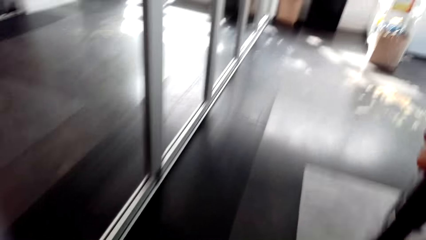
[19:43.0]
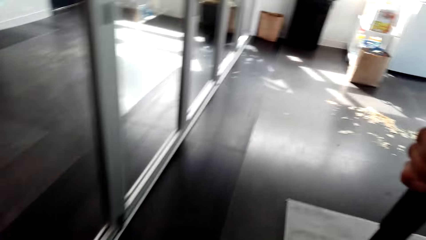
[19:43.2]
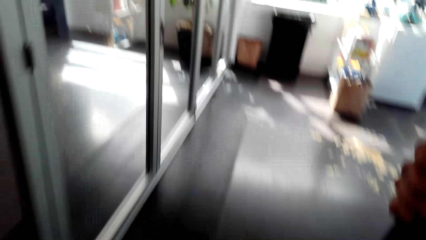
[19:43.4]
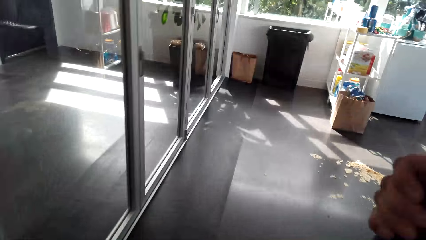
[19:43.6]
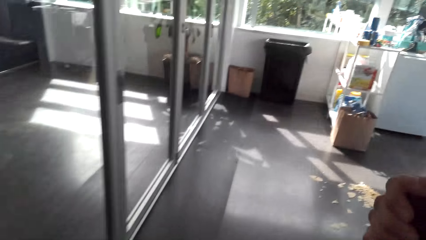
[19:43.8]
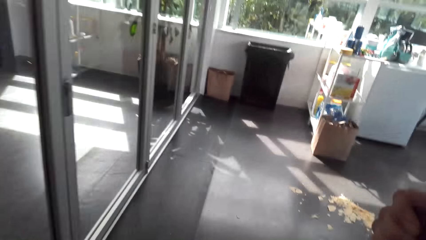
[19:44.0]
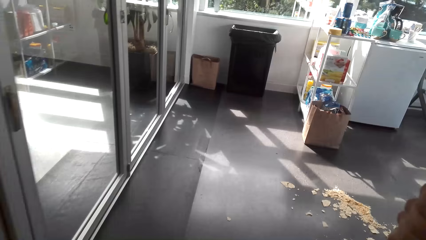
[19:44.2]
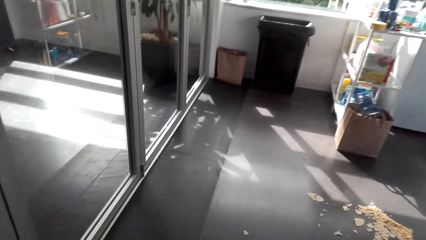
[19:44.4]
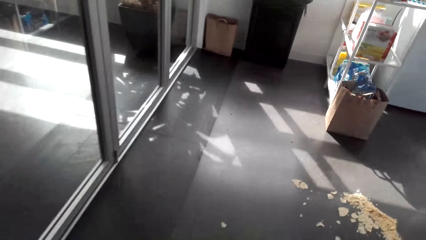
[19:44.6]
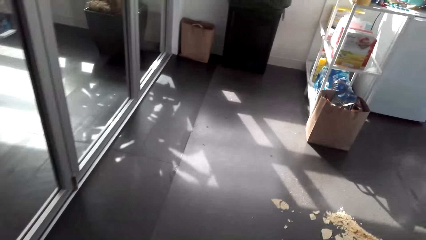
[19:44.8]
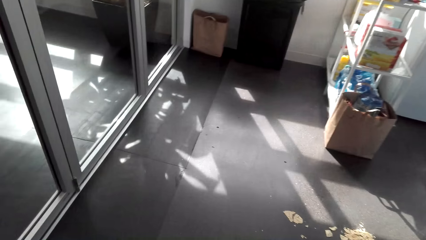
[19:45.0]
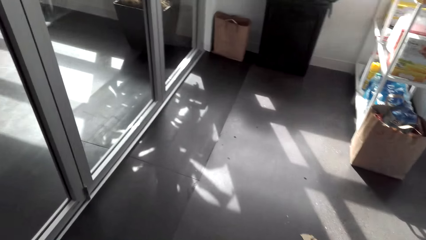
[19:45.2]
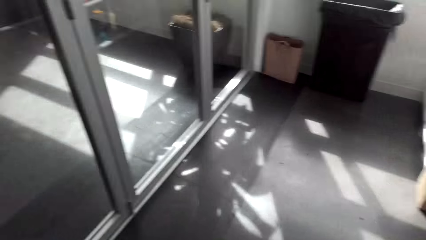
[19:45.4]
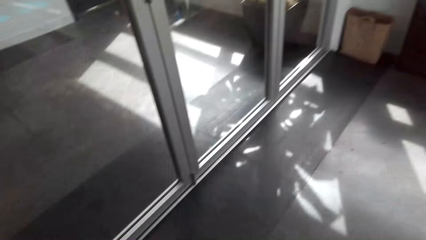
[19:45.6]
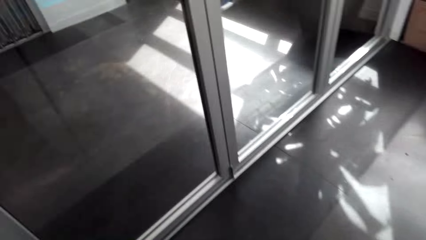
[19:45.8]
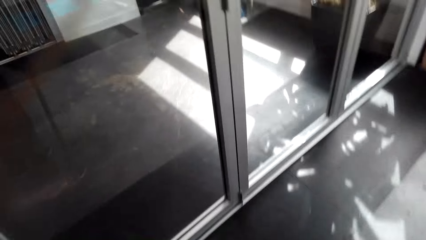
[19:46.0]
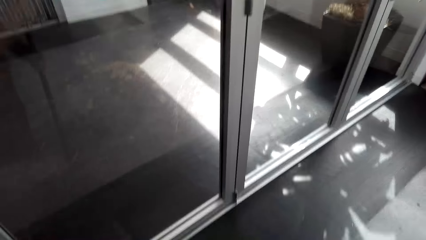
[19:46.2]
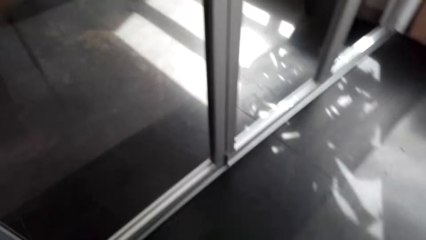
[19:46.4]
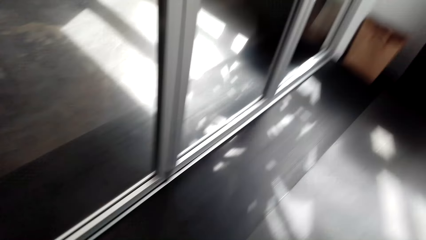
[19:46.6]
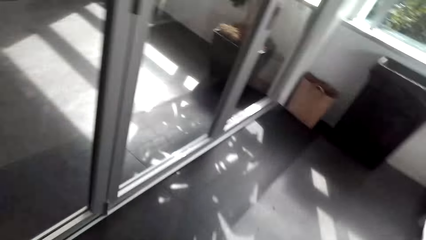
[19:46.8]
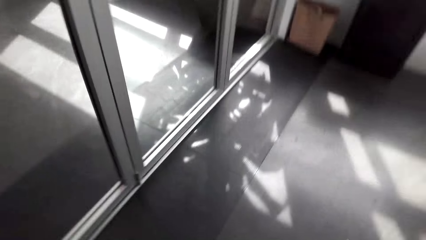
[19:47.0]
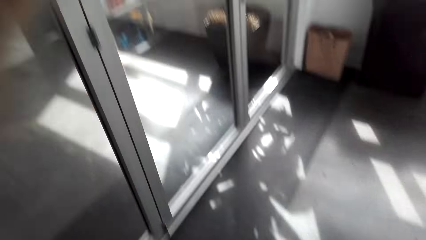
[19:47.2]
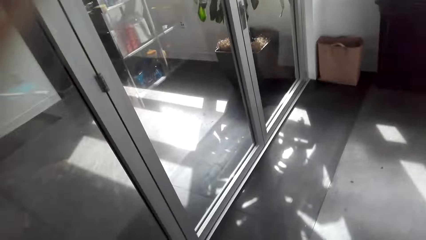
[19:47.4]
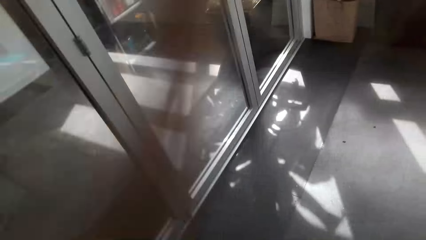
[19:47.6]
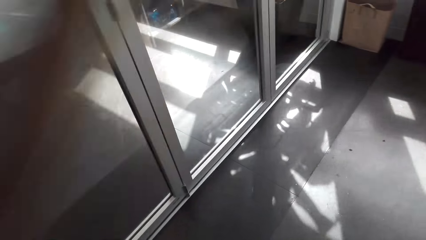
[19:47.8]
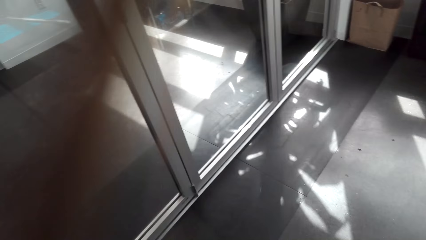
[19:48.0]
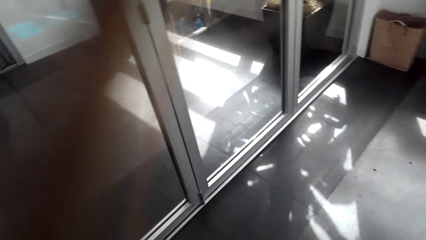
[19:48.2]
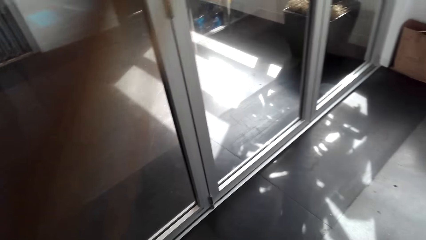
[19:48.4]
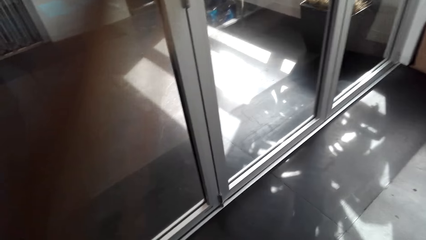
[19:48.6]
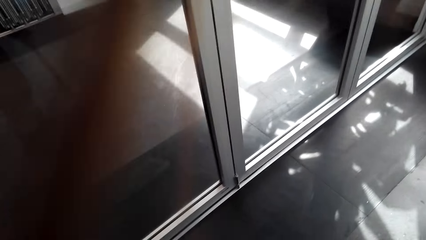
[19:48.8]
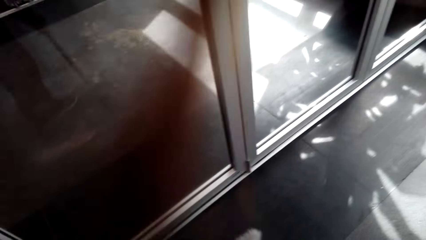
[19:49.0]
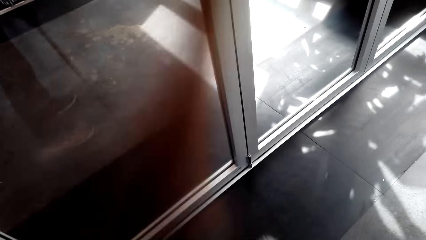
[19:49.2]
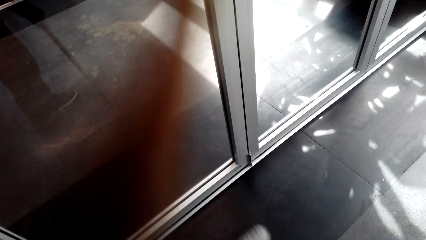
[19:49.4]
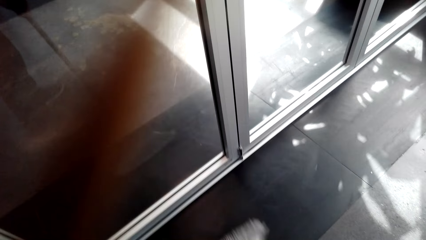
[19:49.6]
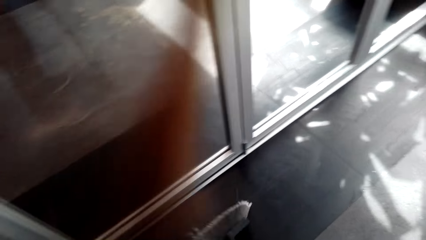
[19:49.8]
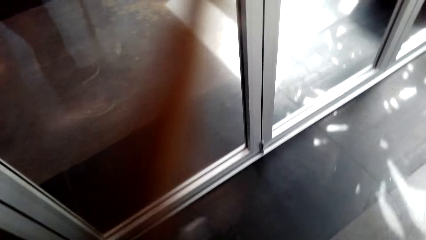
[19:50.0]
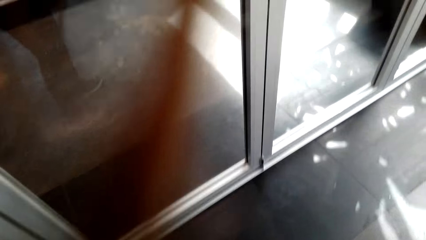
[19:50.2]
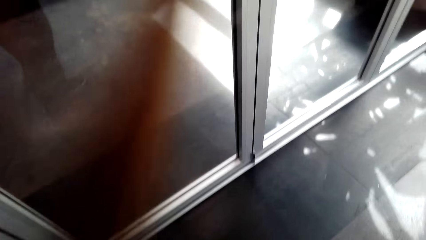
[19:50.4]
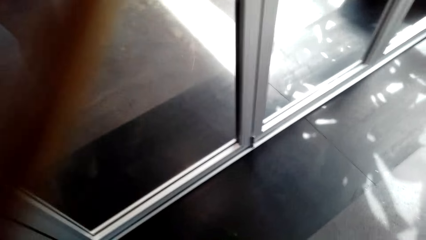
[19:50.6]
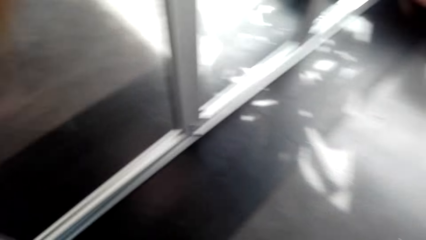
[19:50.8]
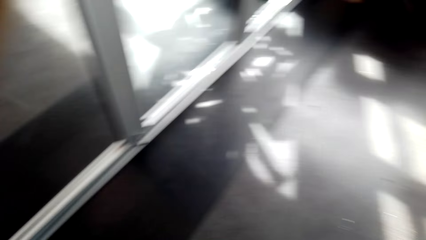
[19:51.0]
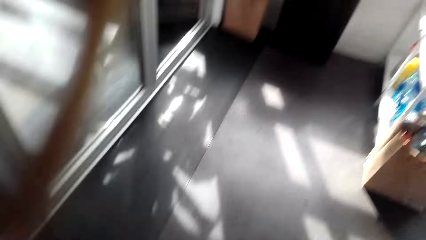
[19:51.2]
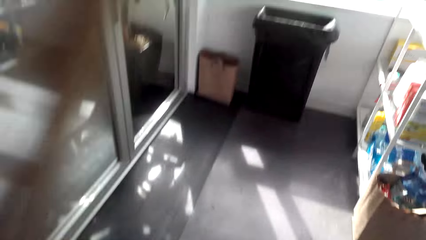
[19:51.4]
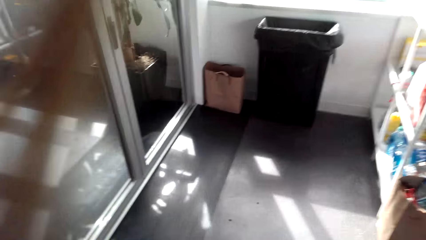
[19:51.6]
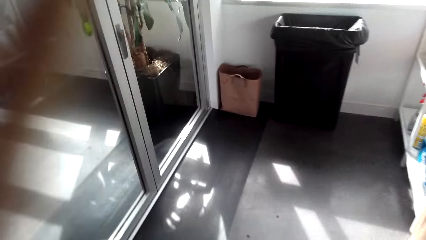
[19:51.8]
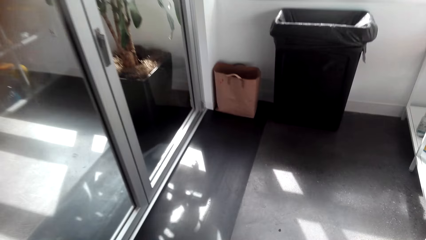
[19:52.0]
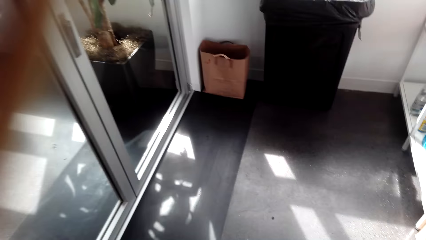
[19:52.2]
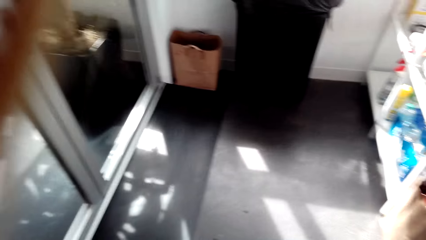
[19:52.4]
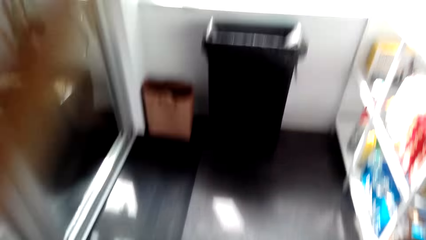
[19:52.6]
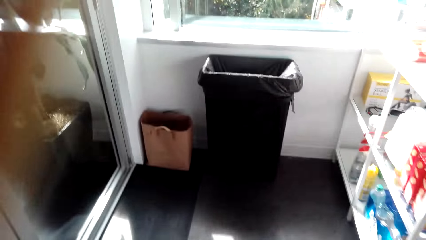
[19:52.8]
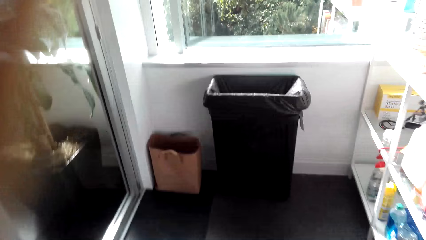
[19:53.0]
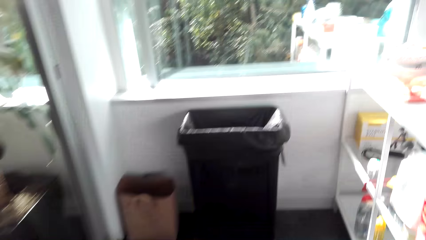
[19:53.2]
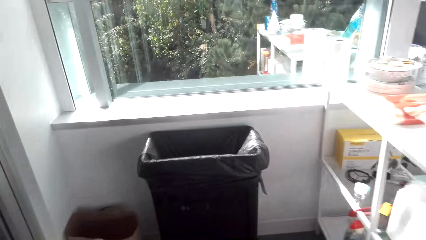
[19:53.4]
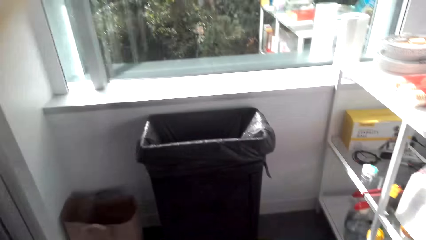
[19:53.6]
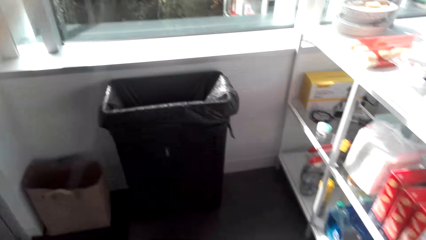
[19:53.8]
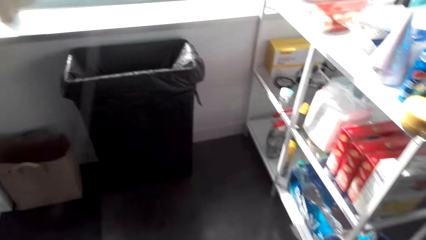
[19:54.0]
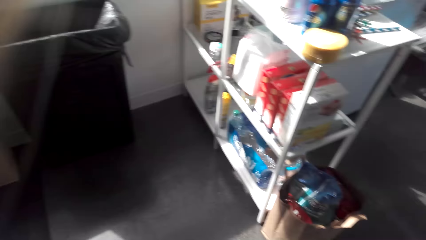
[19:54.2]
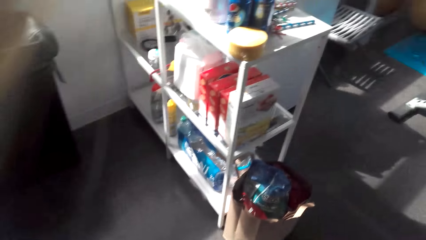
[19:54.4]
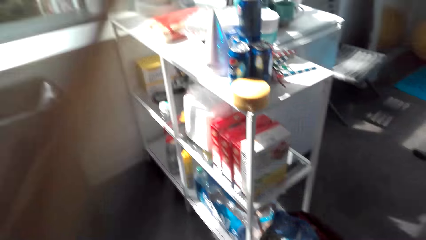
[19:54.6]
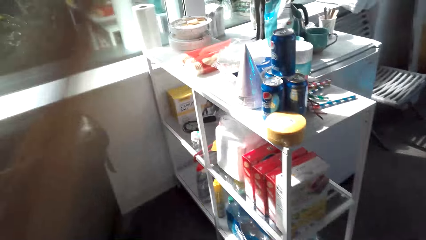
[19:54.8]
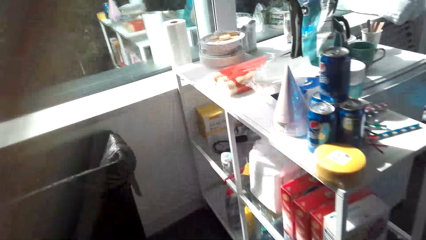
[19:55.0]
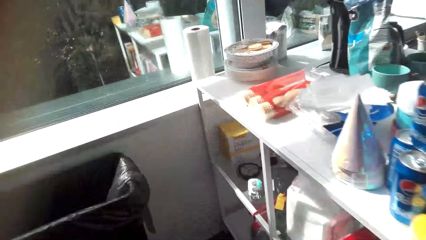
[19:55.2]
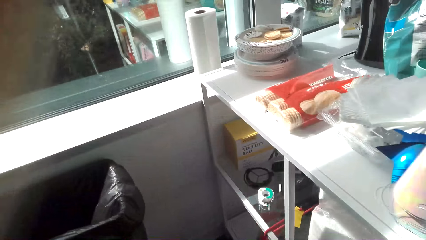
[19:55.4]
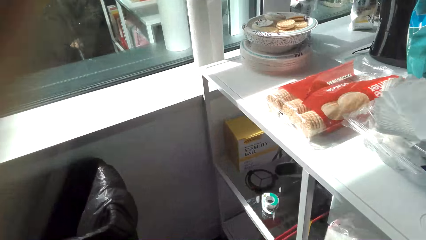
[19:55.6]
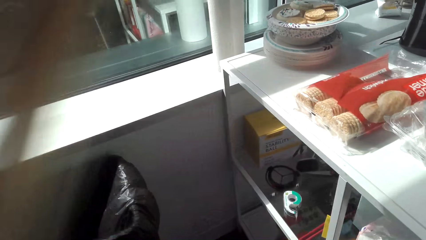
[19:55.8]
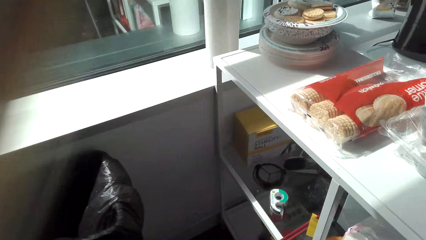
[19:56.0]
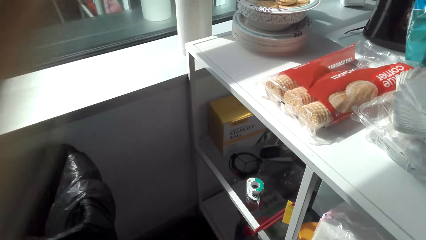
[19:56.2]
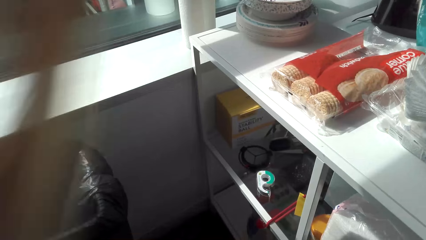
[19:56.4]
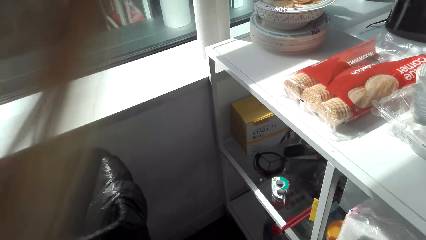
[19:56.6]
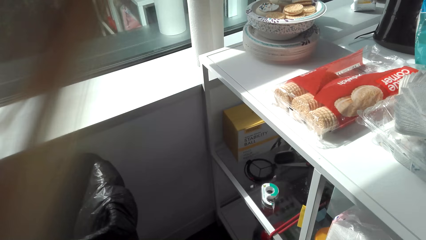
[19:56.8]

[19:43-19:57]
The camera wearer sweeps the floor with the broom.

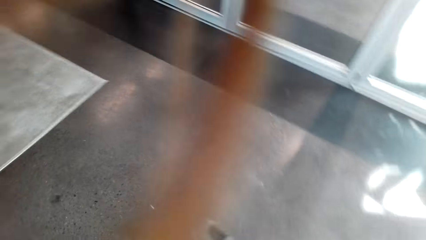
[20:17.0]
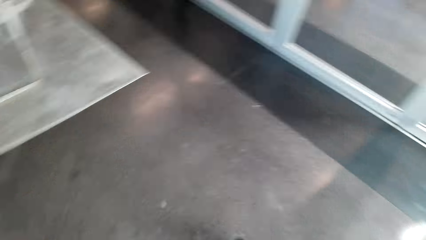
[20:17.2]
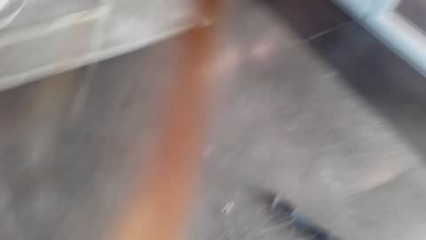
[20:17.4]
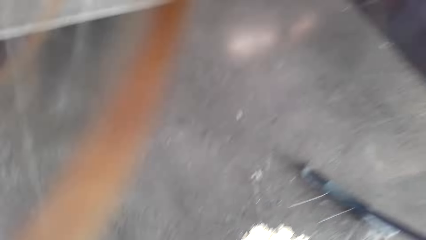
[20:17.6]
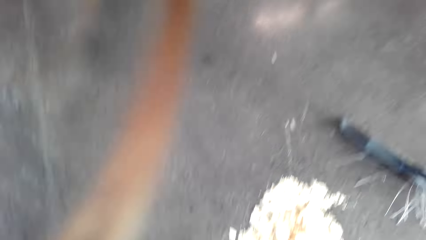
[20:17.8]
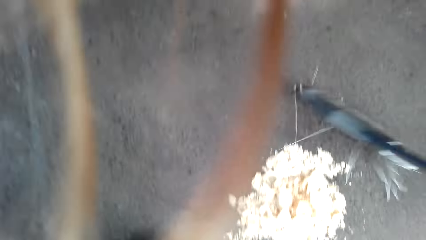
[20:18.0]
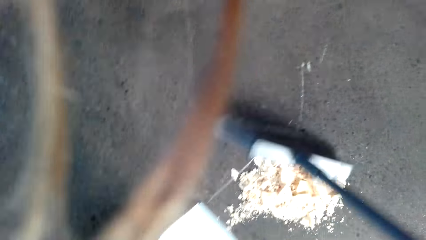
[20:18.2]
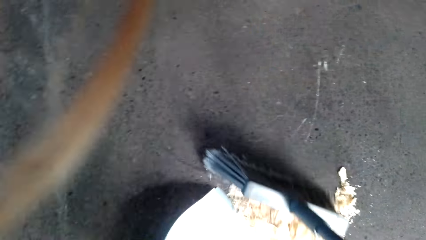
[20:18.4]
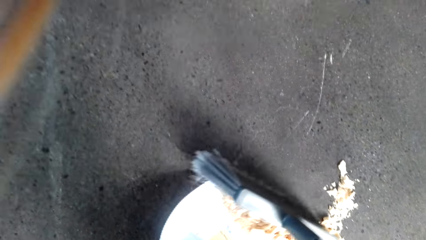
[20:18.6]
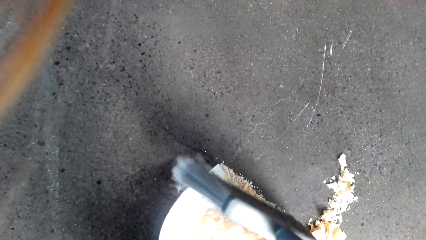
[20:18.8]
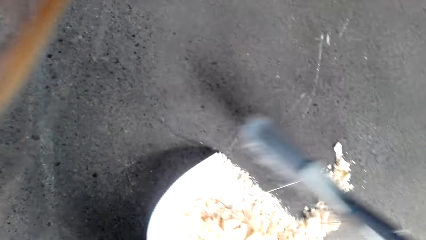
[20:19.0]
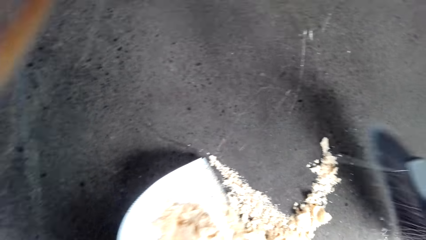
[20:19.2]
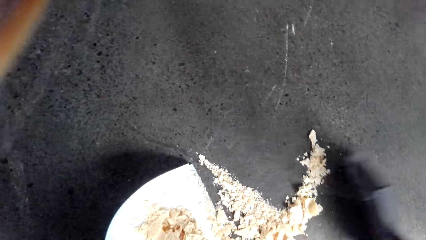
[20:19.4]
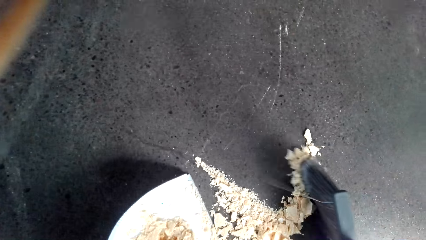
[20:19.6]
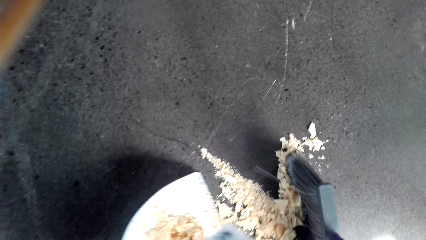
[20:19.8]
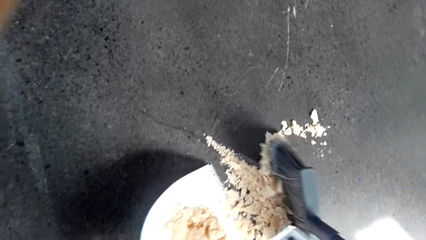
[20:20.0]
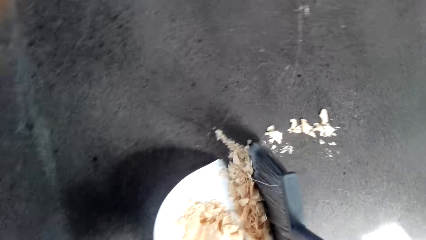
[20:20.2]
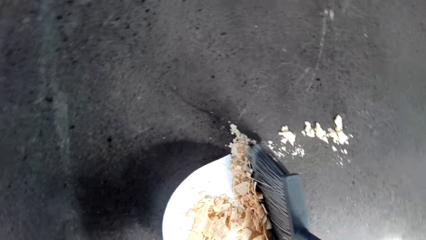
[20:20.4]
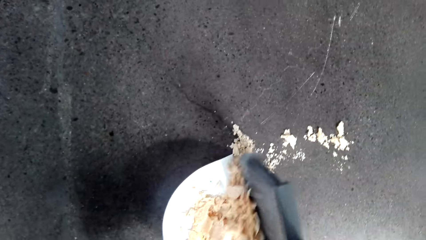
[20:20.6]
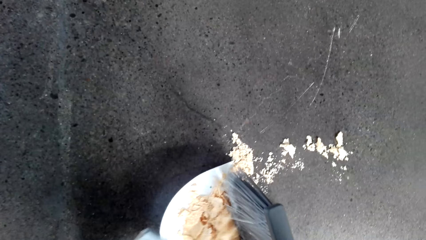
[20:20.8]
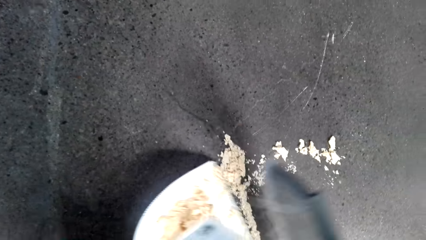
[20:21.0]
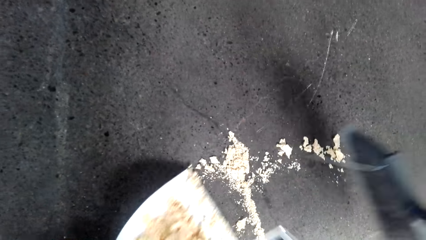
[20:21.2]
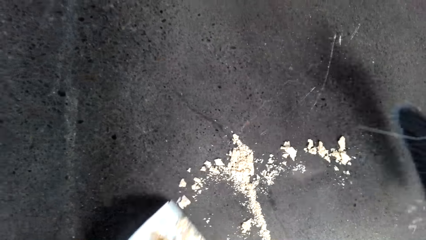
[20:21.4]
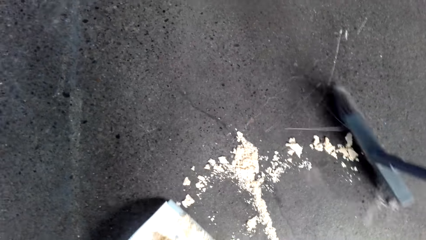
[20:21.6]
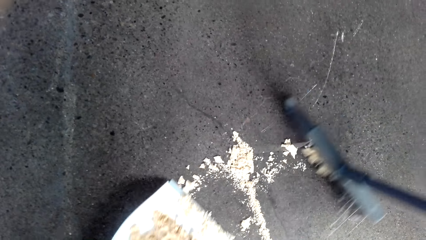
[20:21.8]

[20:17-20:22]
The camera wearer sweeps the dirt onto the dust pan.
